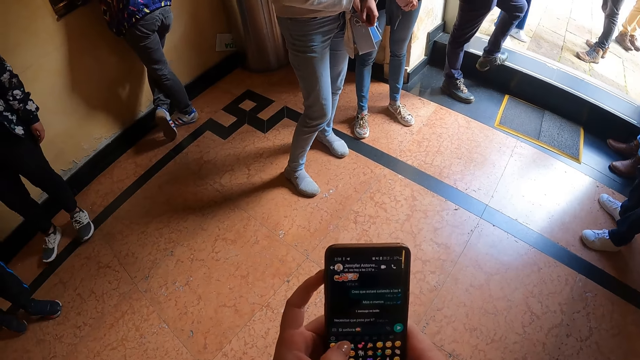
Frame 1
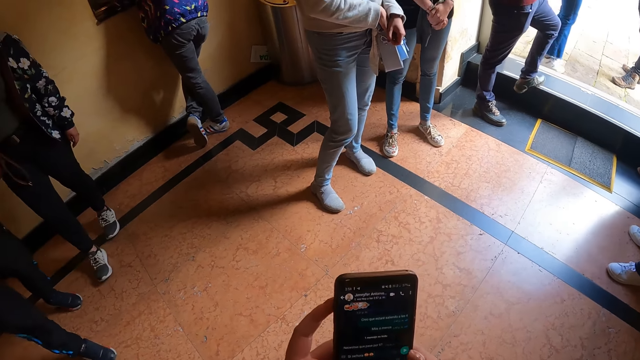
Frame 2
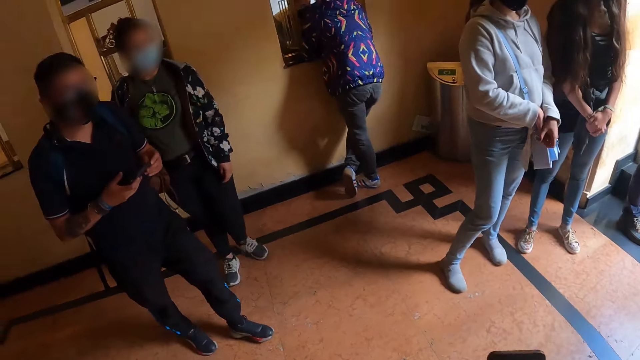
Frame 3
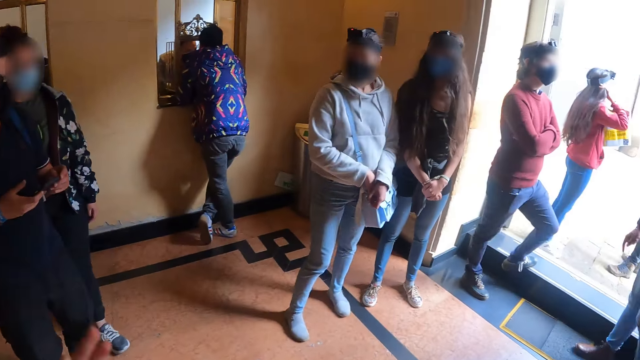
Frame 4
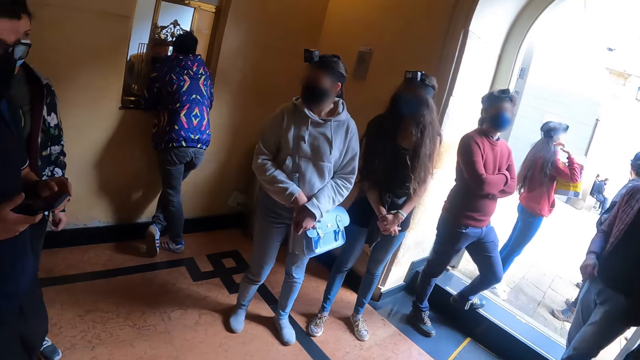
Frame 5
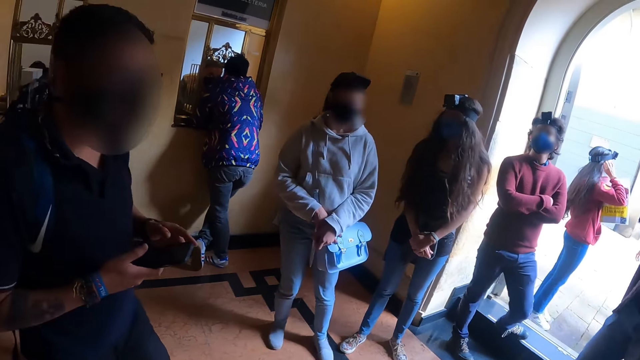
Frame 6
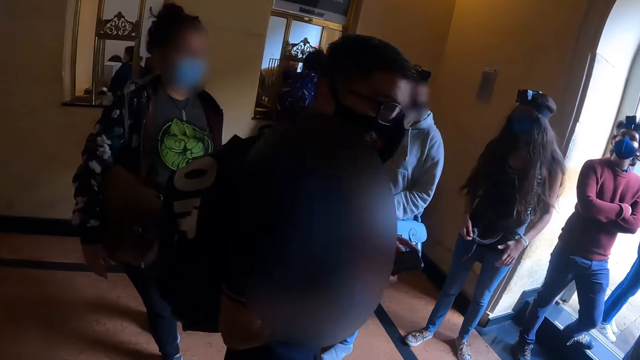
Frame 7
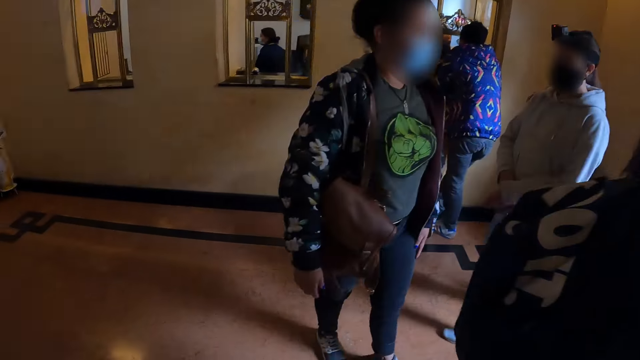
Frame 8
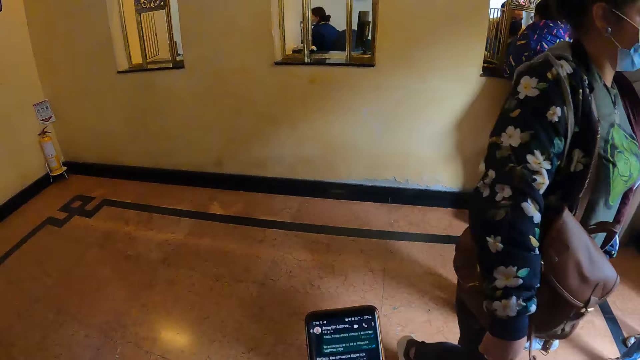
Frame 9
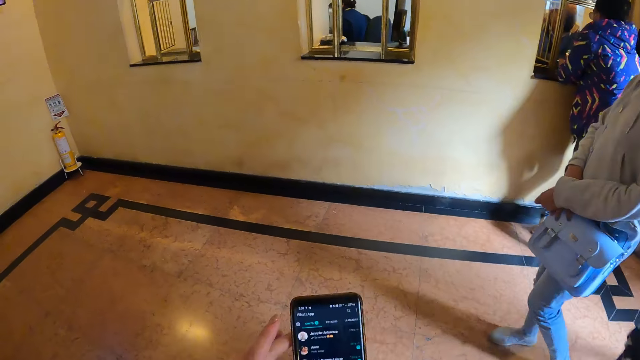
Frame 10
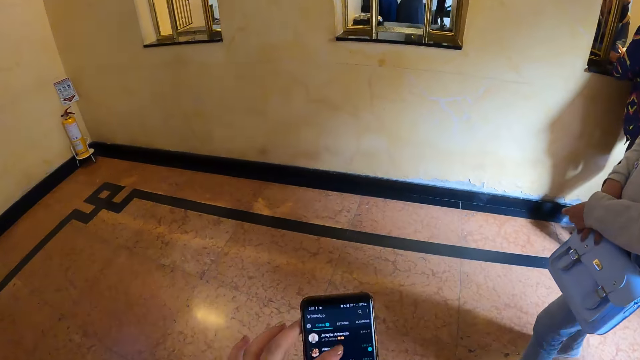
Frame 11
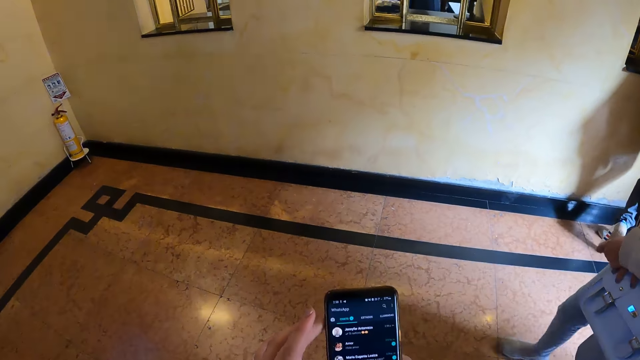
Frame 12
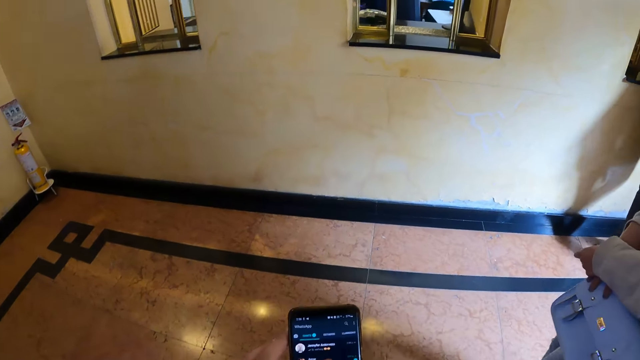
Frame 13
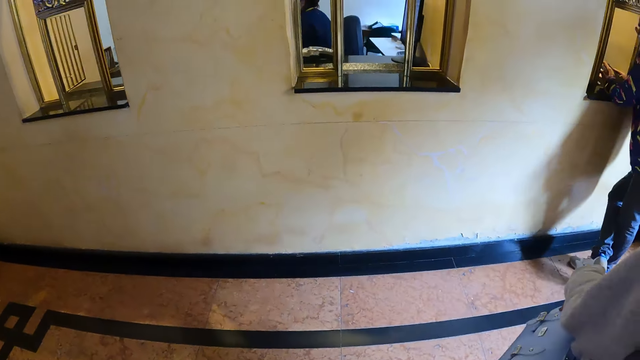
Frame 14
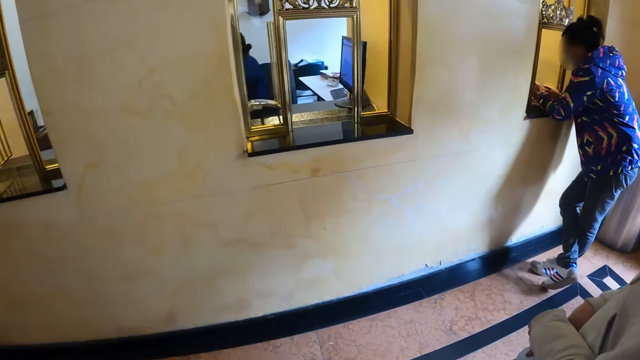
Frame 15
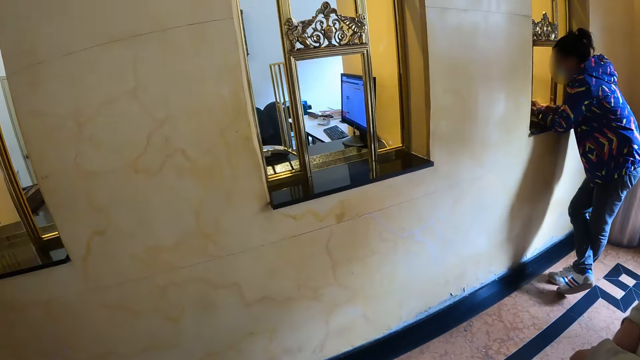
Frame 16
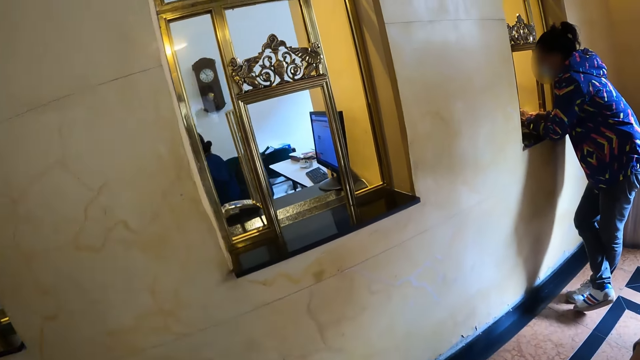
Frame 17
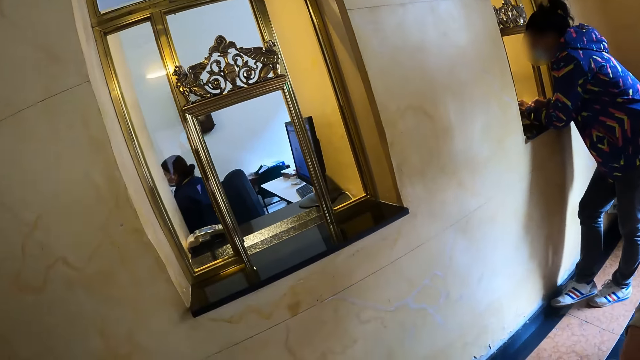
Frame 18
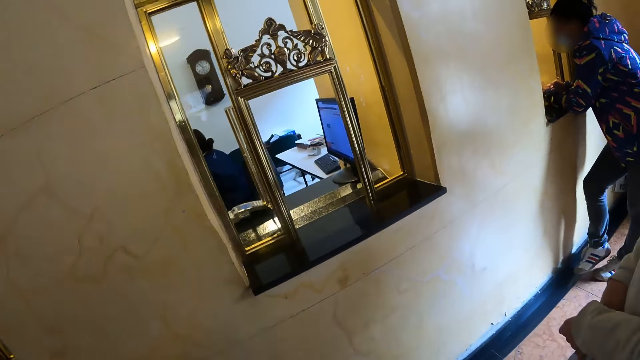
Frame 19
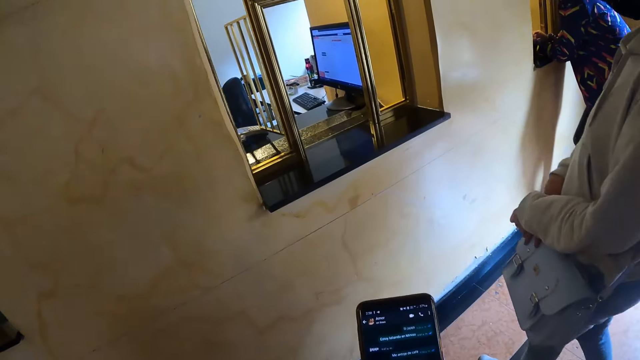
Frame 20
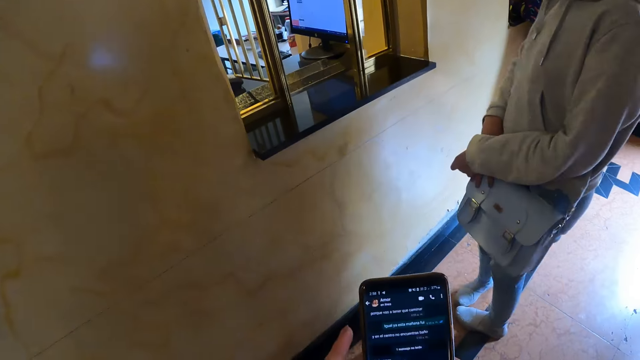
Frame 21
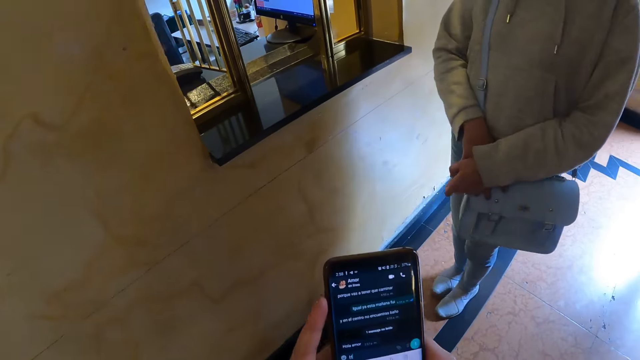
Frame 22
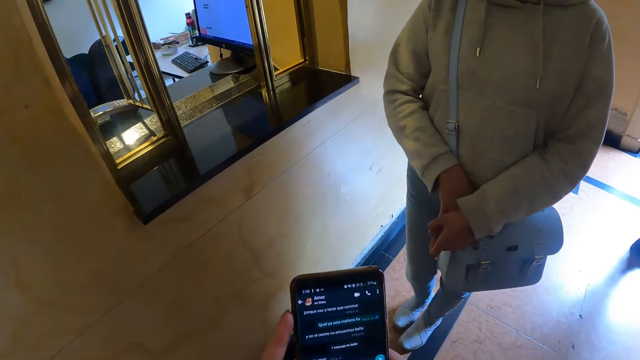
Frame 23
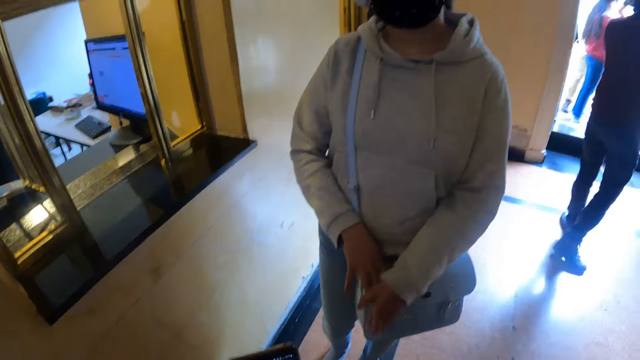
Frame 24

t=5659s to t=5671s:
The camera wearer looks around the room. They scroll the phone. They walk around the room. They operate the phone.

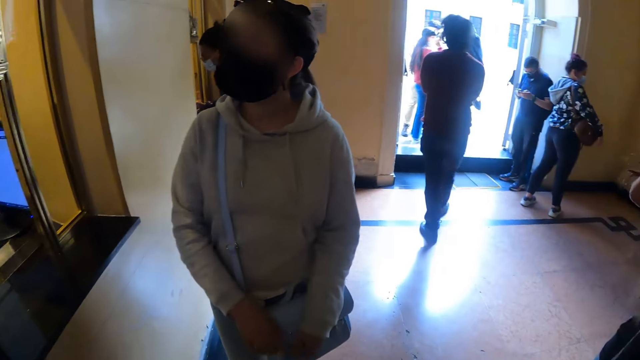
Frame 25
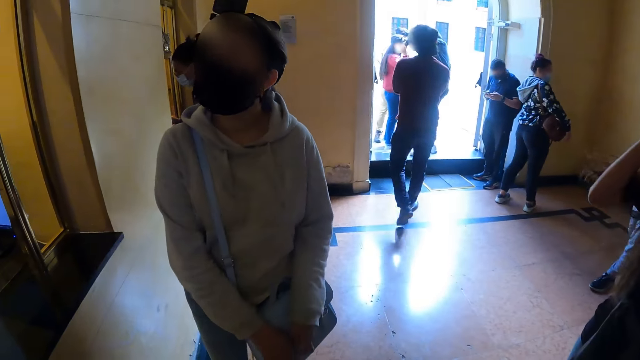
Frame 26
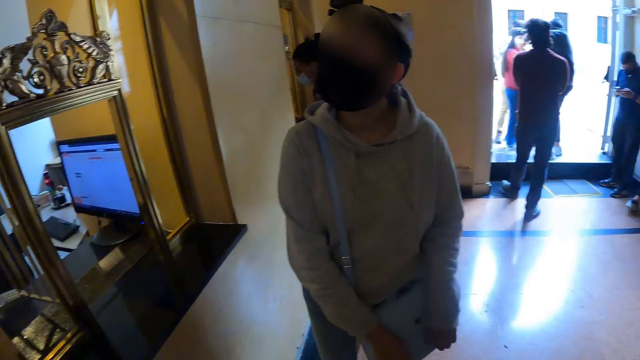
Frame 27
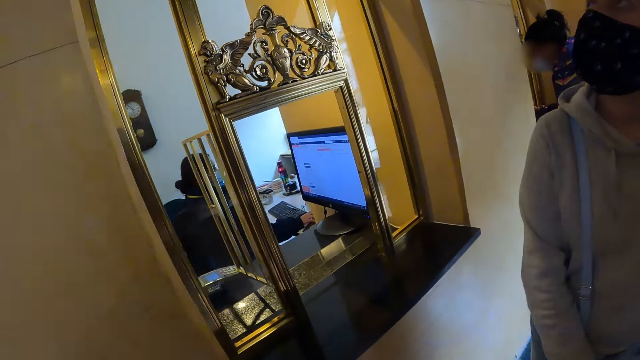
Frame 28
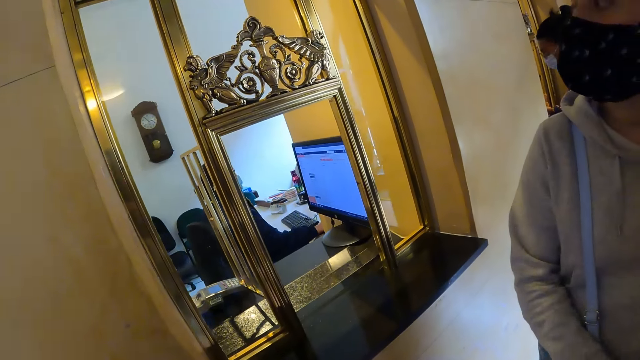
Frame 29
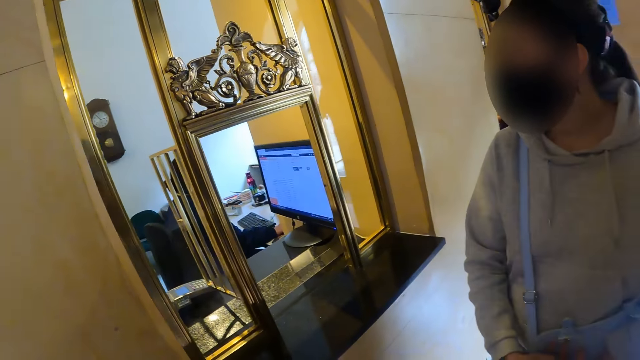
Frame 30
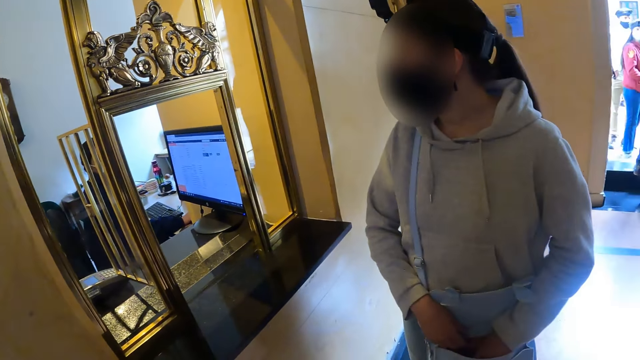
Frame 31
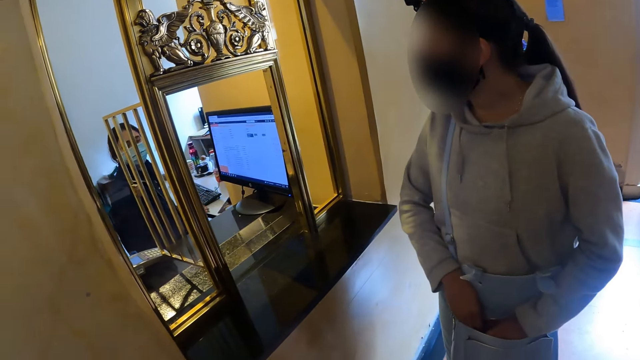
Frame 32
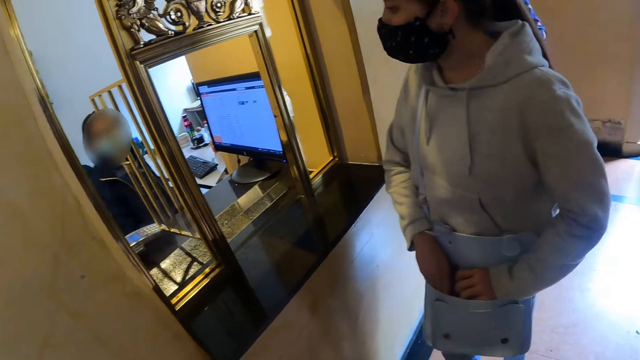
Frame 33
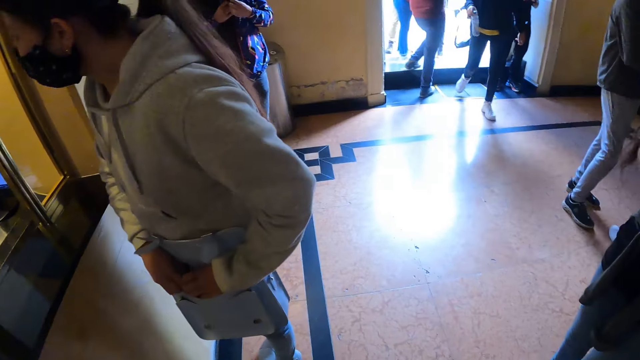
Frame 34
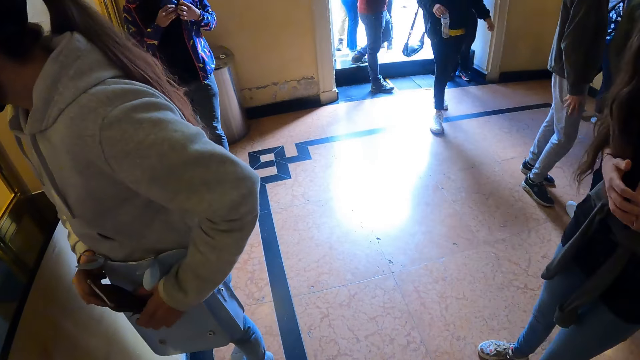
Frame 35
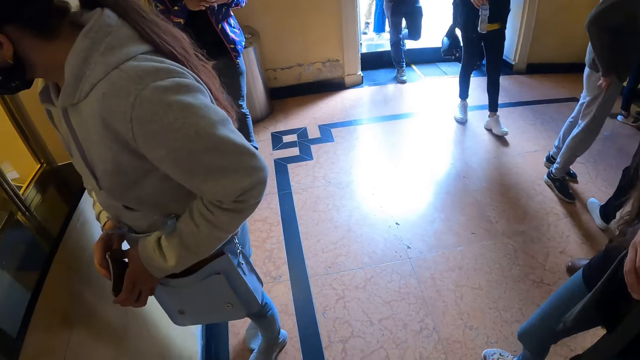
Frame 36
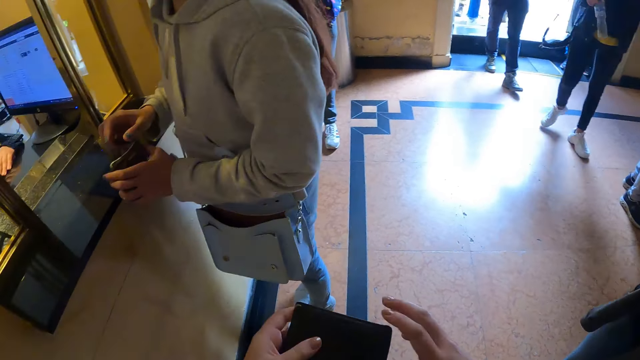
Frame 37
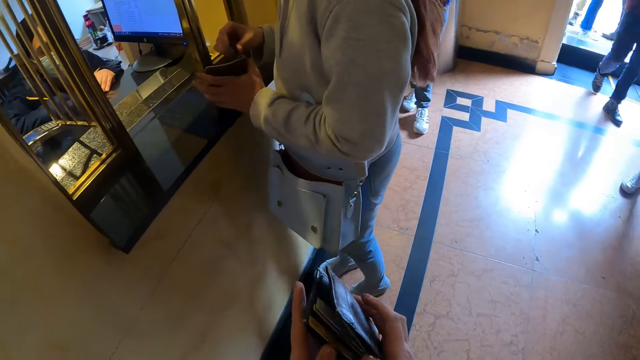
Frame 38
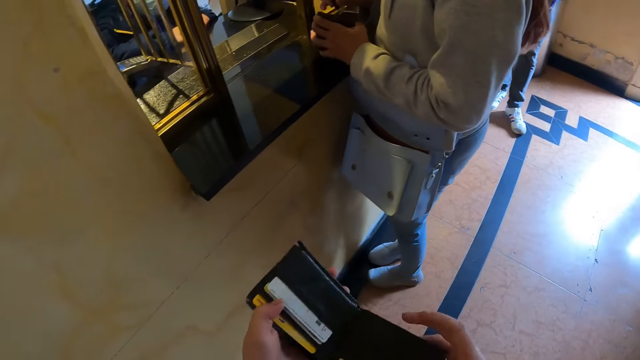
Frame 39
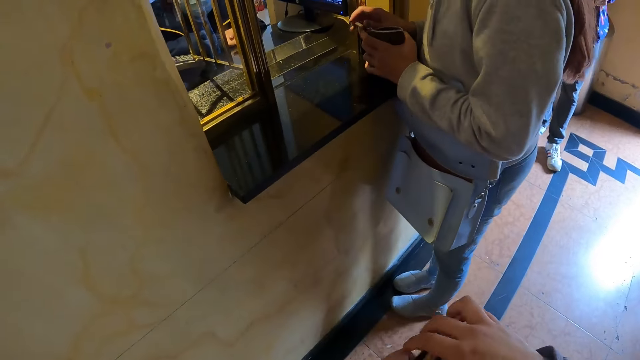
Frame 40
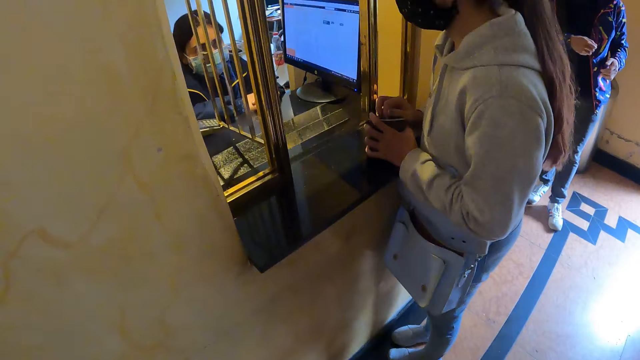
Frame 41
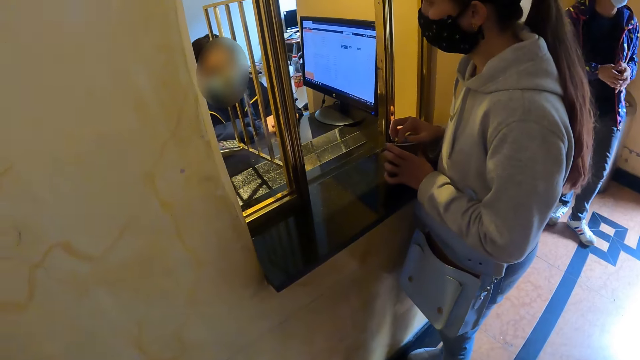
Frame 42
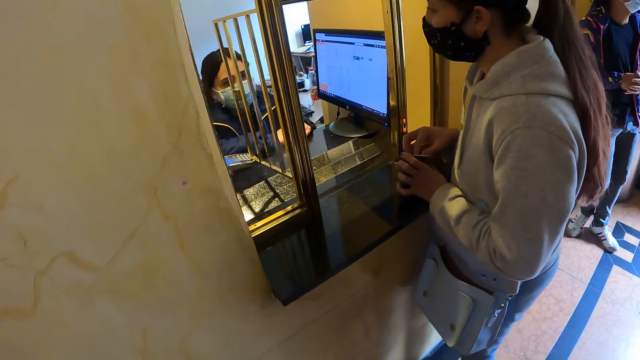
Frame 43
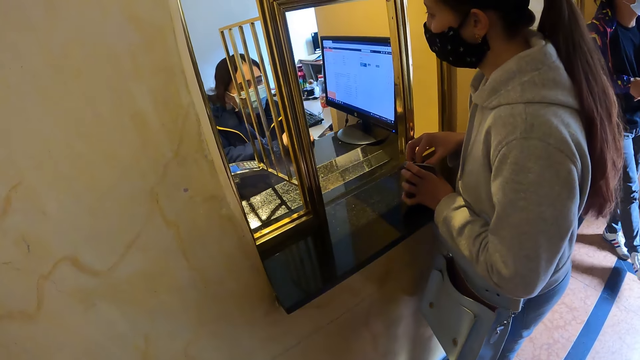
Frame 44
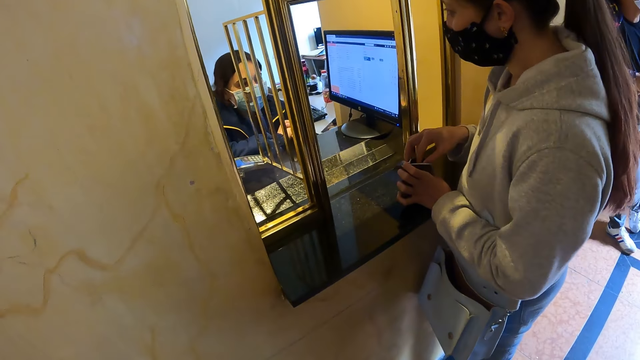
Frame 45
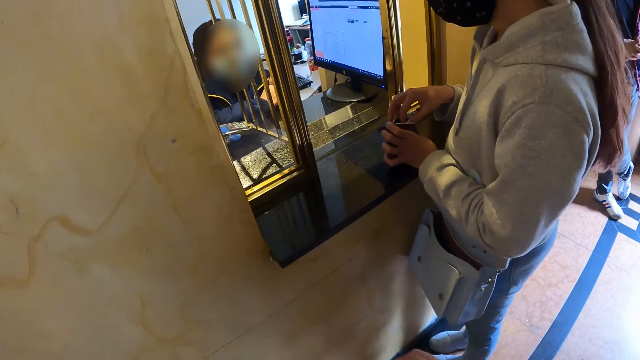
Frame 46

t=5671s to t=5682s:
The camera wearer looks around the room. They open the wallet. They hold the wallet.
